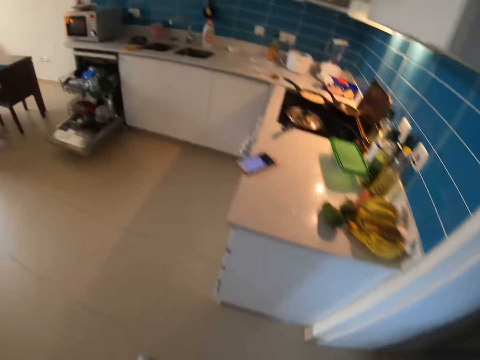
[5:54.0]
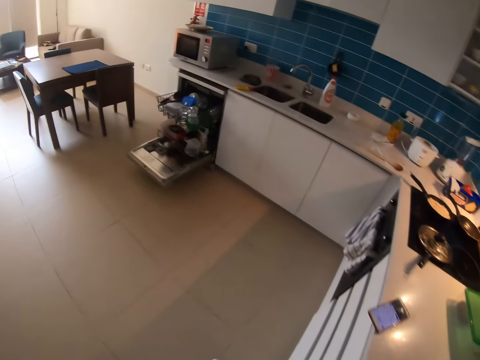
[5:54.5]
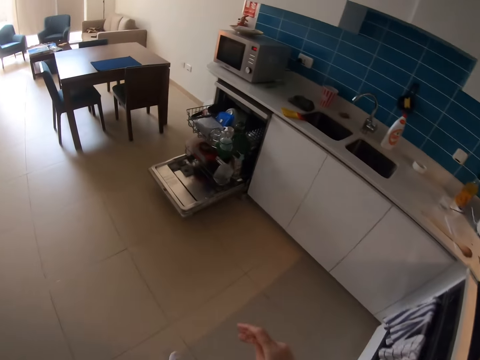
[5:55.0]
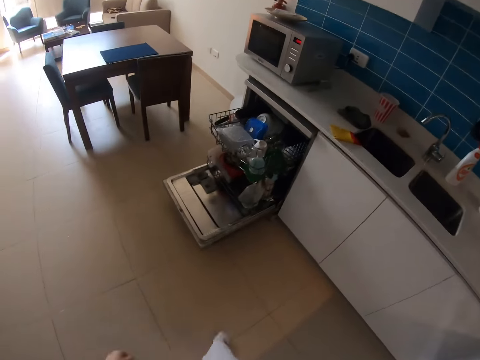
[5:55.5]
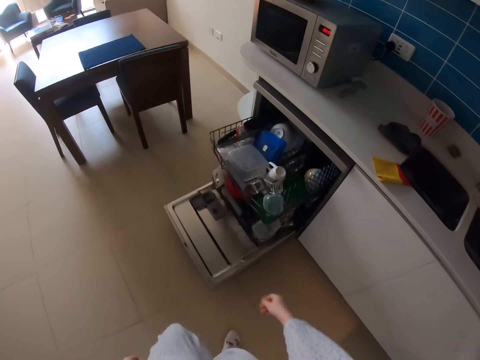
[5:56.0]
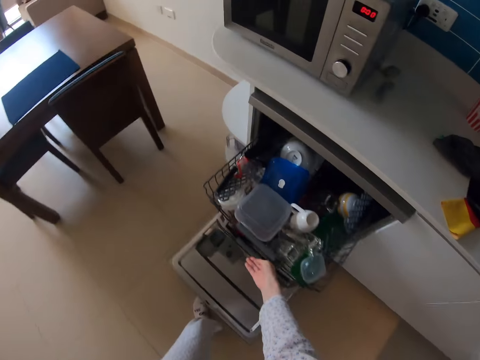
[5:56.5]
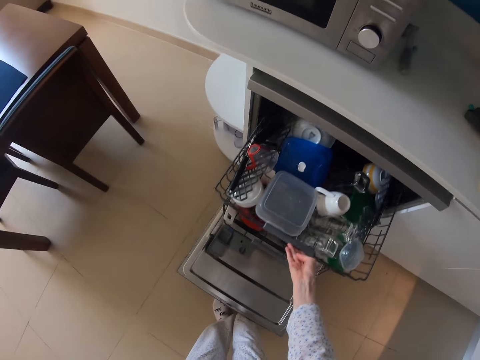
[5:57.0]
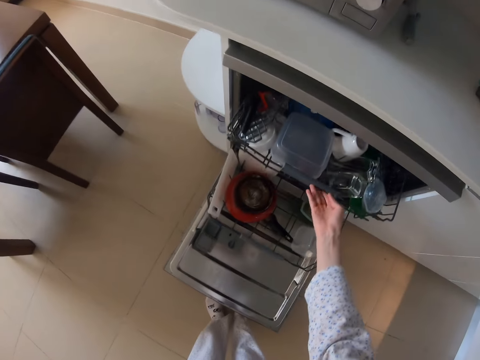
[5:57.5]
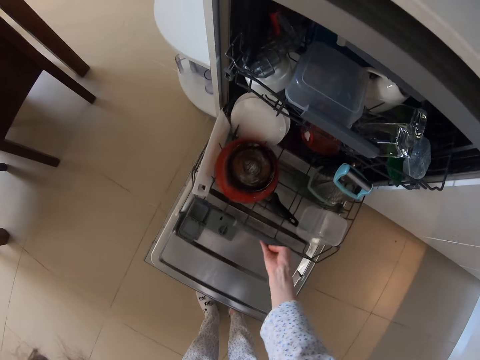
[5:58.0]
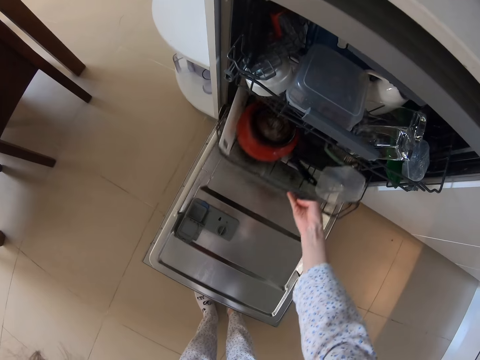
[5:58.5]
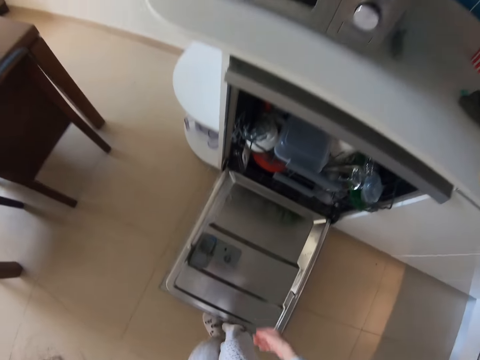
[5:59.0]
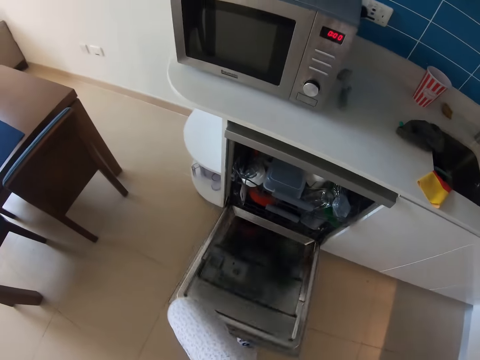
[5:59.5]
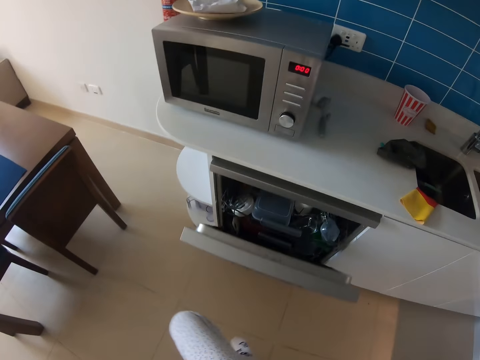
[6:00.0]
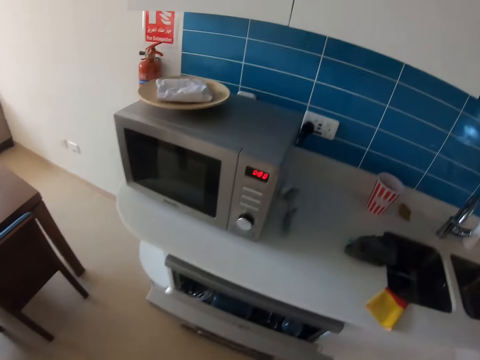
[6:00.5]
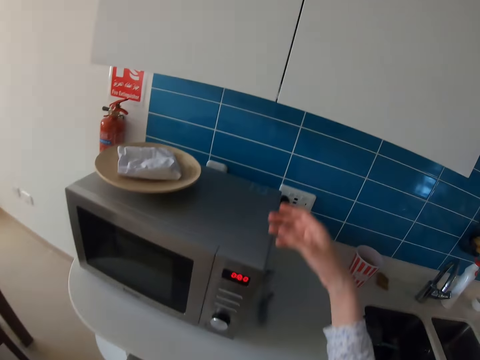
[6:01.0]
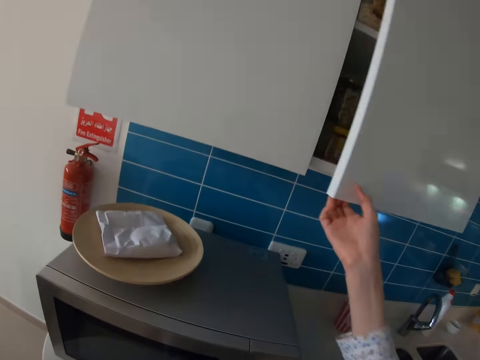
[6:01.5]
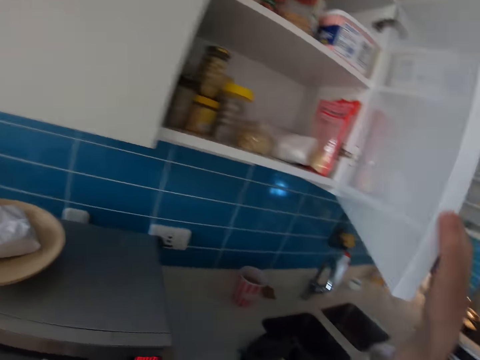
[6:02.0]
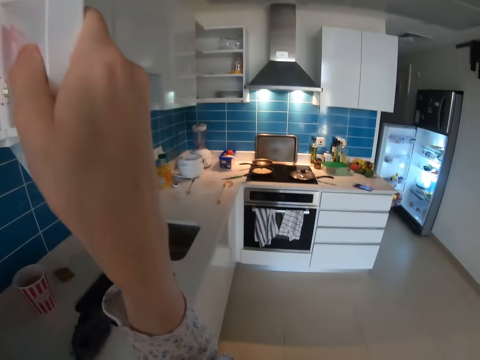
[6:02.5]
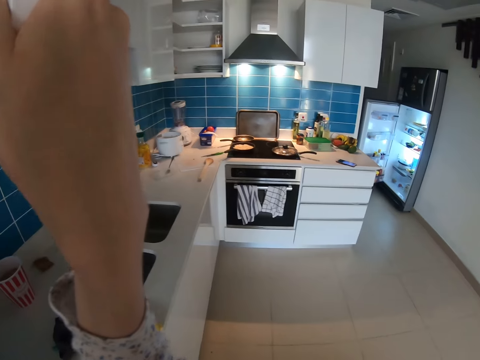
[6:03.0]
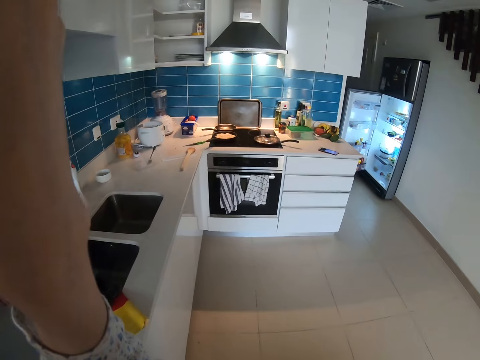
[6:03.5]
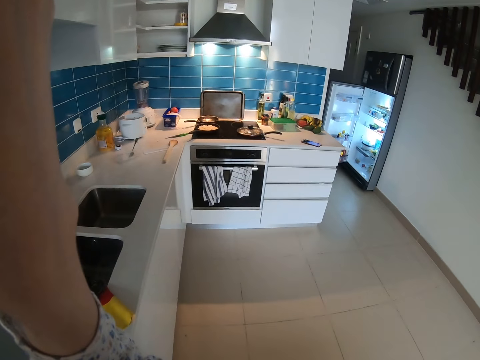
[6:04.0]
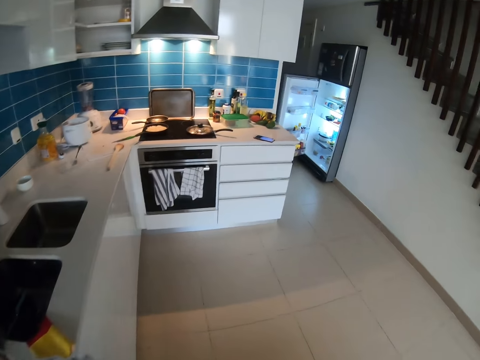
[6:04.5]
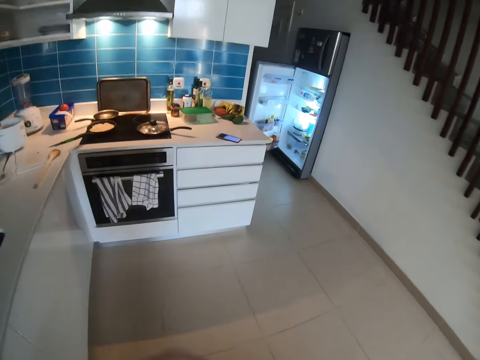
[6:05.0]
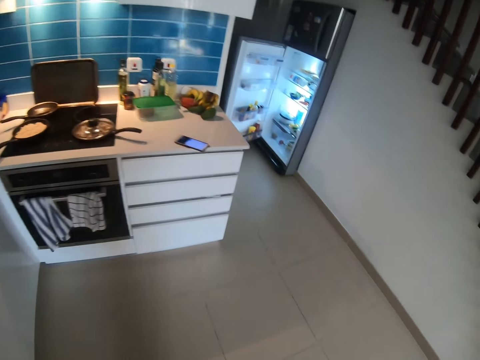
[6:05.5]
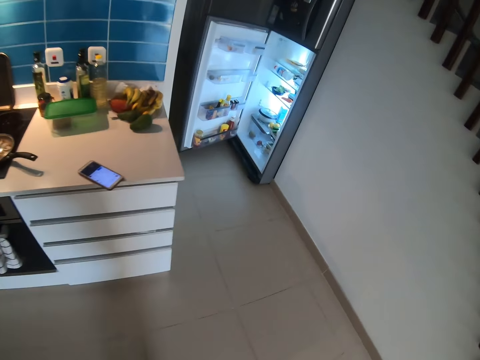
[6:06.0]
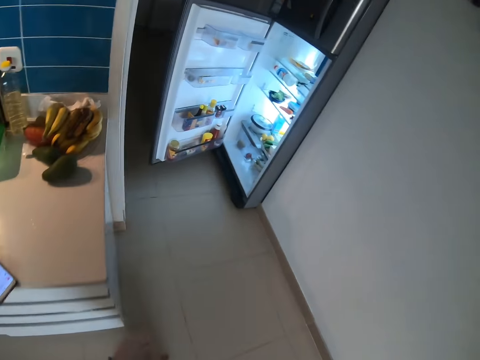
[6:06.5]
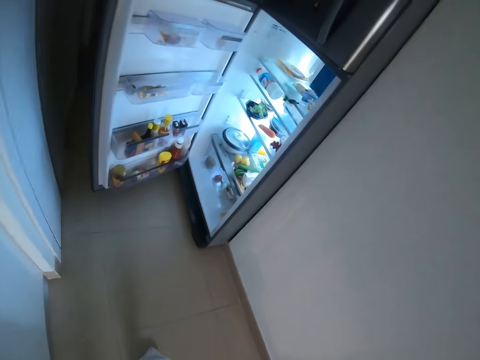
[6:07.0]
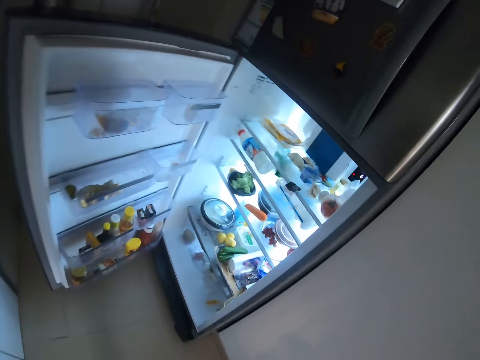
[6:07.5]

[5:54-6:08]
The camera wearer walks round the kitchen. She pushes the trays in the dish washer machine. She closes the dish washer machine with her leg. She opens a cabinet or cupboard. She looks around the kitchen. She holds the cupboard. She walks round the kitchen.

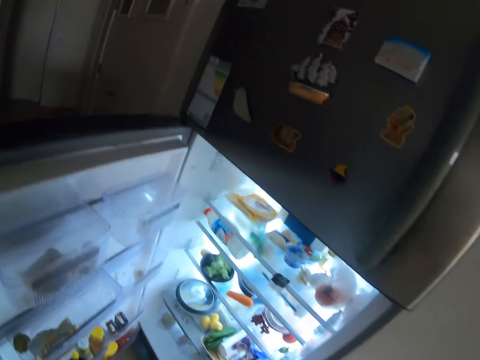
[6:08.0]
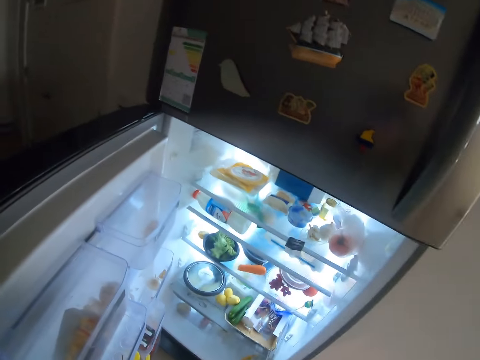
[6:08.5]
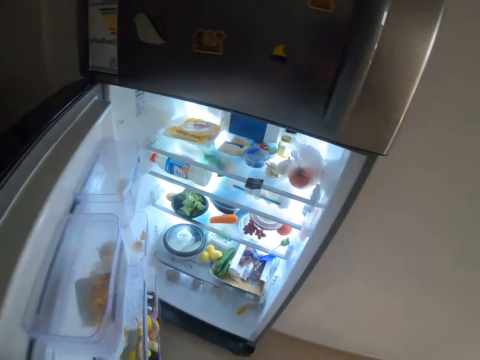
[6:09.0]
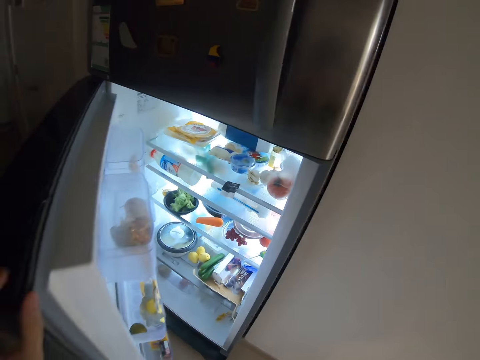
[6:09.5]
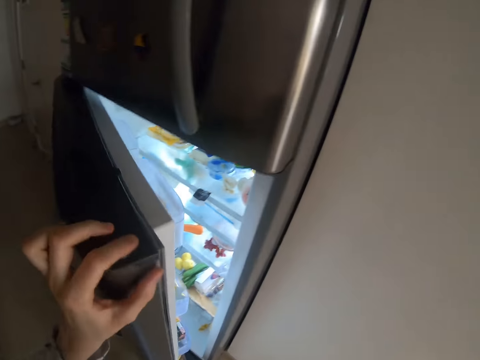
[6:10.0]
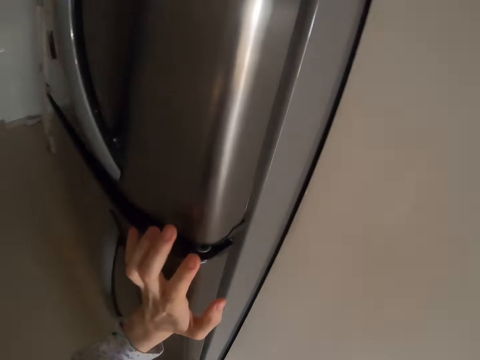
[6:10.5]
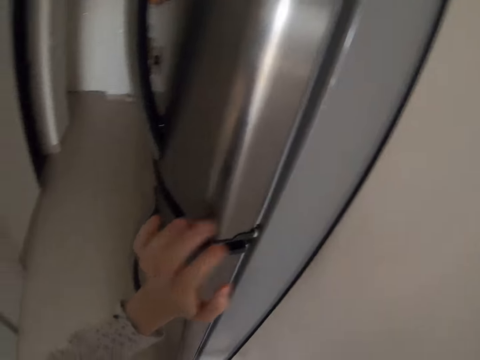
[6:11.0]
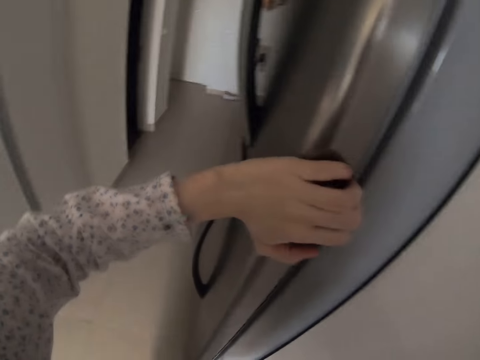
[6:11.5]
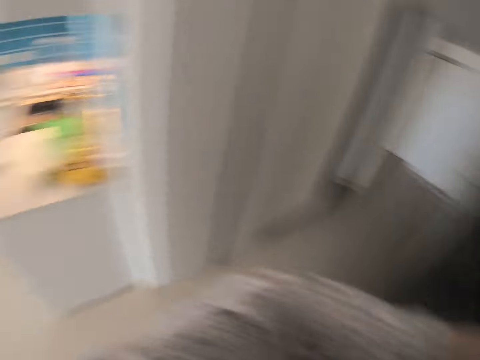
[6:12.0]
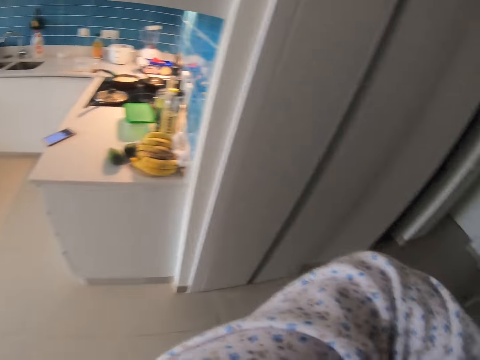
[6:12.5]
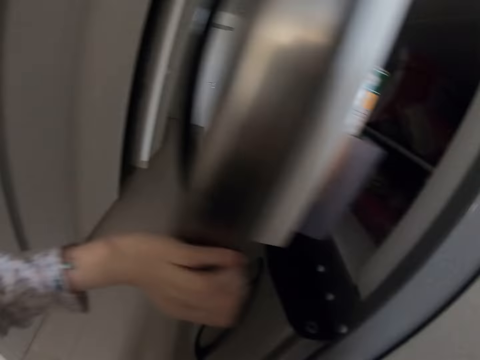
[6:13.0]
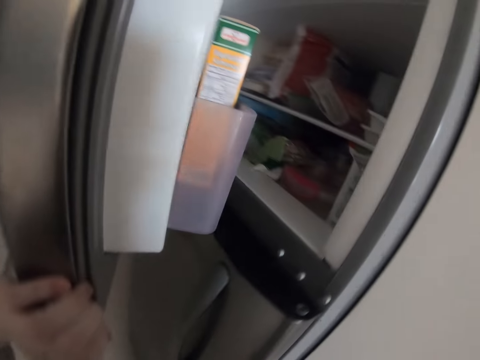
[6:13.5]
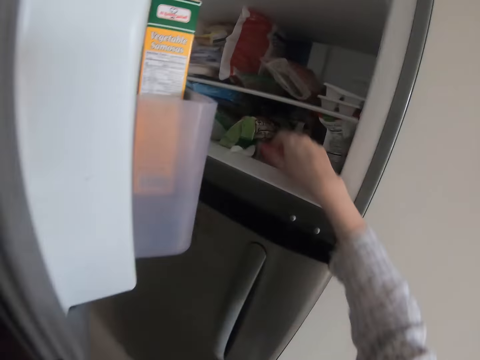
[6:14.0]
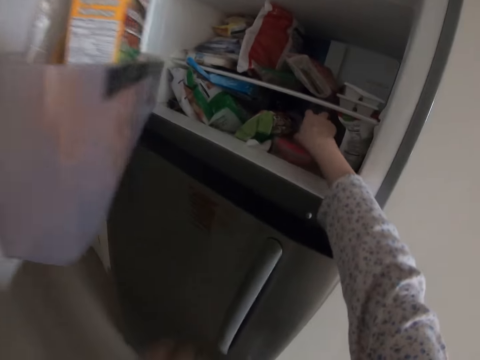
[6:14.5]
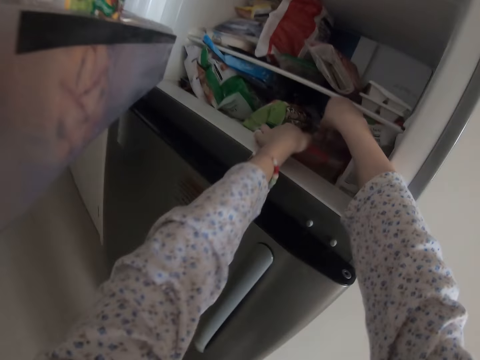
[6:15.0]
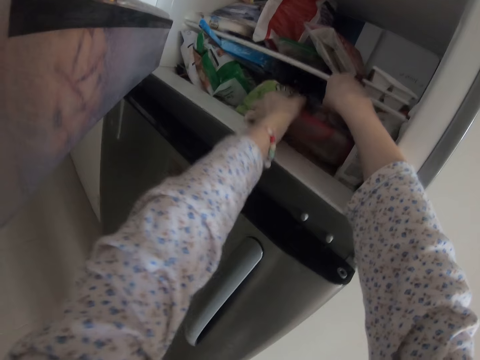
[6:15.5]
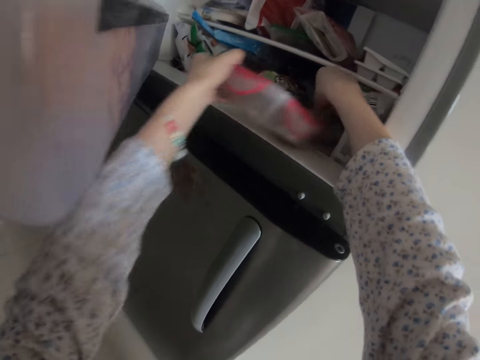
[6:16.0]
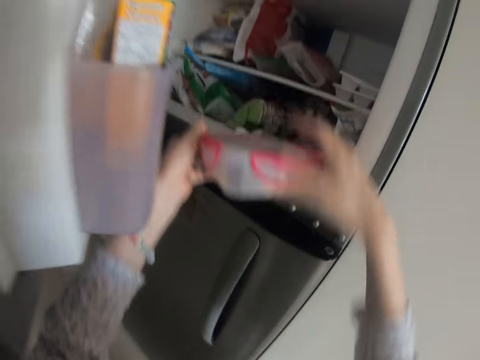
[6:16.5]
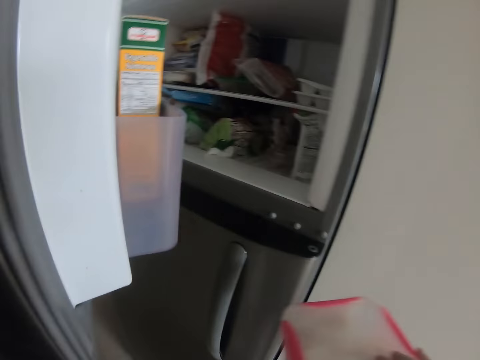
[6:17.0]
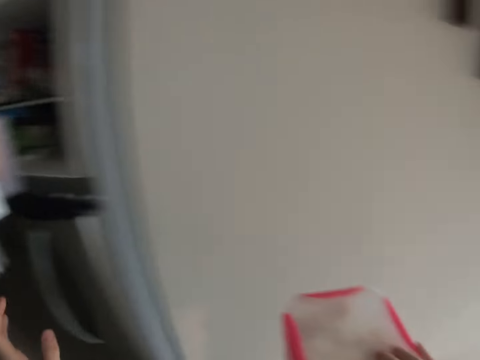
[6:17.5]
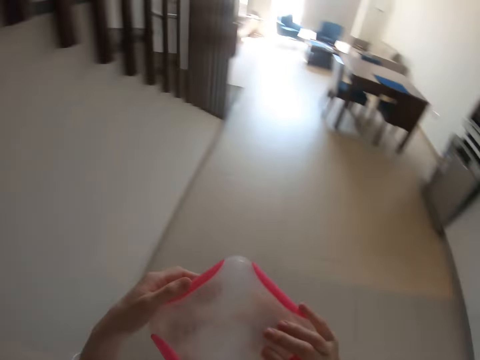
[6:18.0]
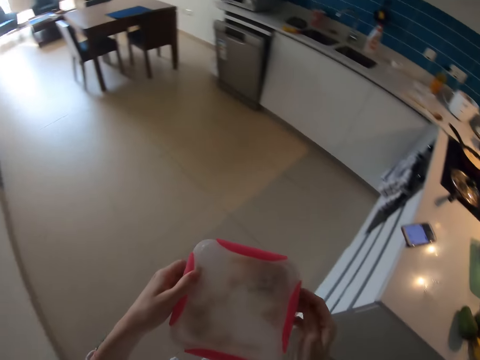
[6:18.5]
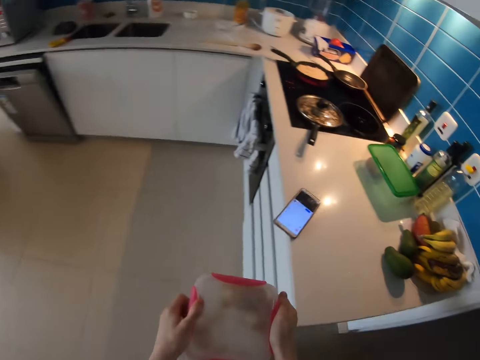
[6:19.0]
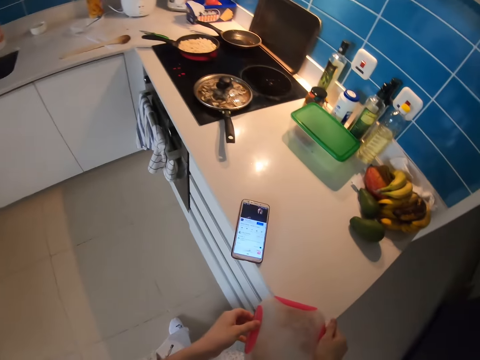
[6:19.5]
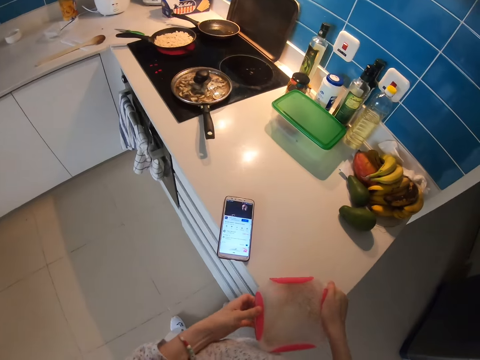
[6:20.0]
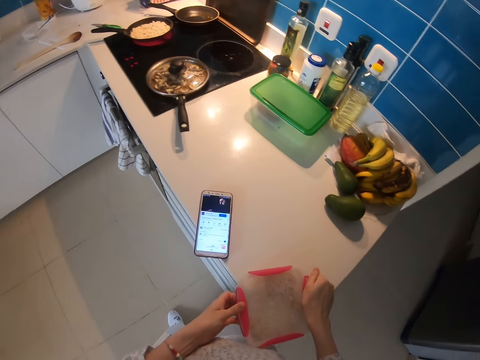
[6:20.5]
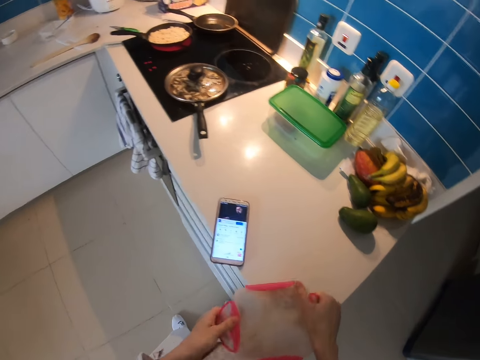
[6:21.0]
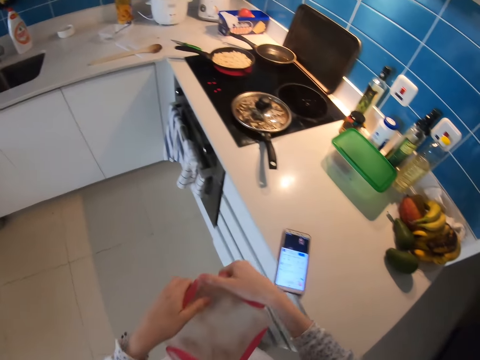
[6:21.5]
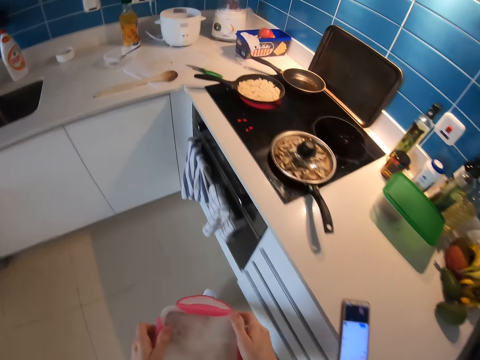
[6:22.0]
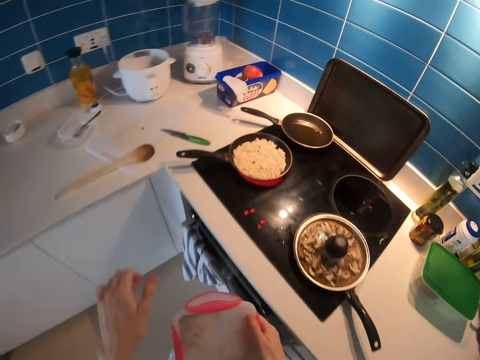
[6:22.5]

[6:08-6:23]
The camera wearer closes the fridge. They hold the fridge door and look around the kitchen. They open the fridge. They pick up a container or dish in the fridge. They move with the container in the kitchen. They place the container on the counter. They open the dish. They move with the container in the kitchen.
